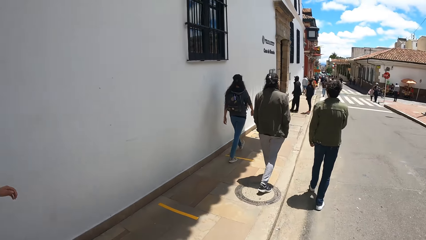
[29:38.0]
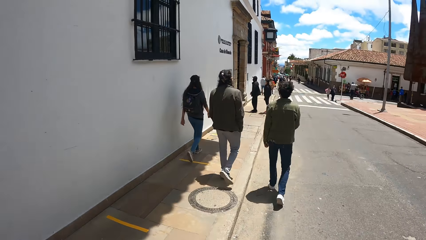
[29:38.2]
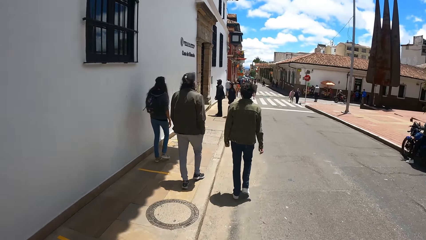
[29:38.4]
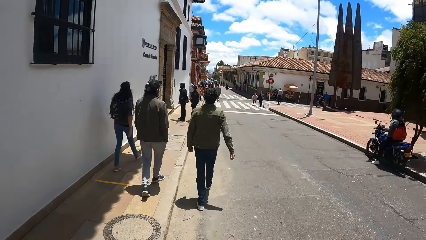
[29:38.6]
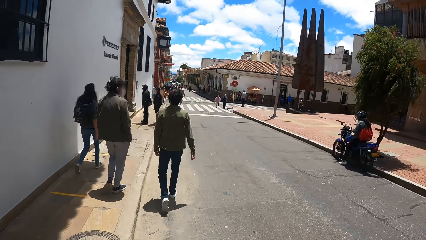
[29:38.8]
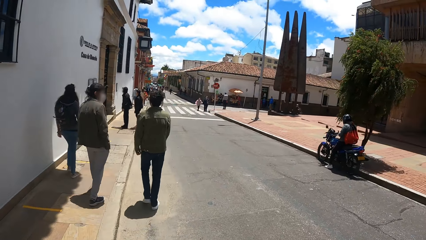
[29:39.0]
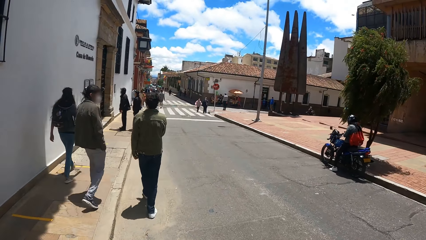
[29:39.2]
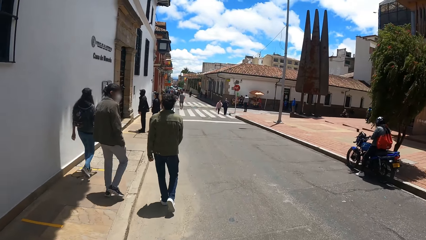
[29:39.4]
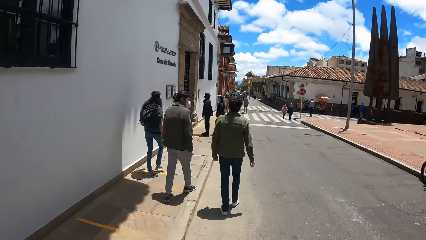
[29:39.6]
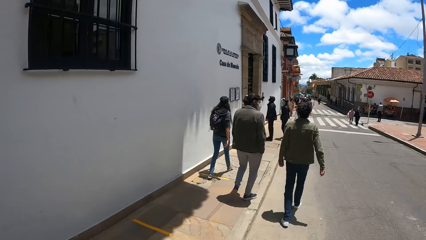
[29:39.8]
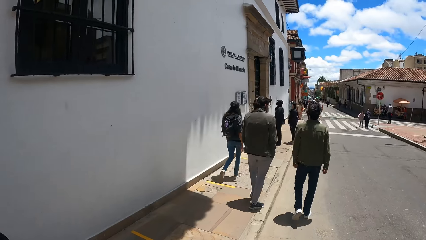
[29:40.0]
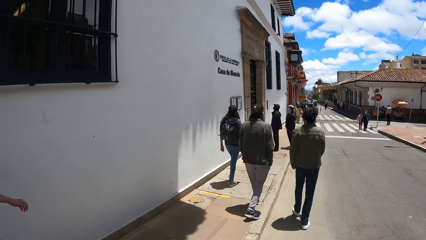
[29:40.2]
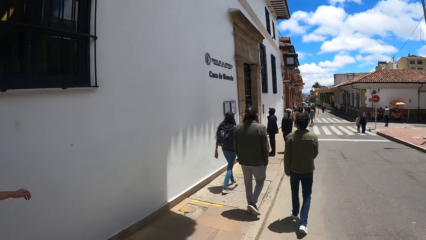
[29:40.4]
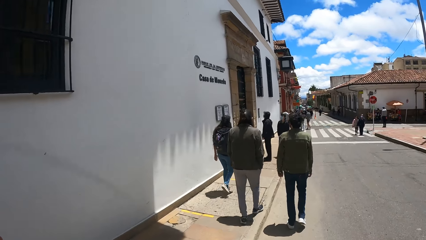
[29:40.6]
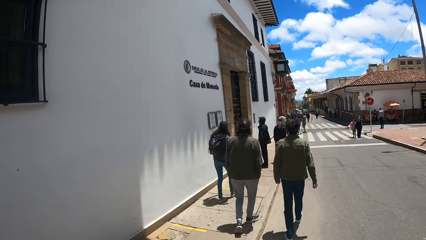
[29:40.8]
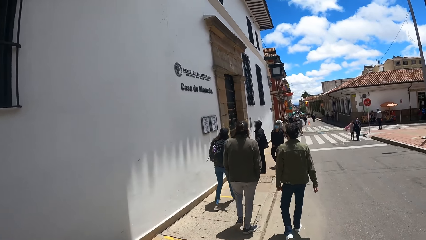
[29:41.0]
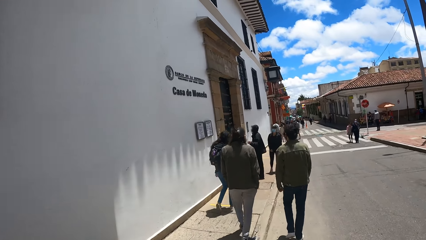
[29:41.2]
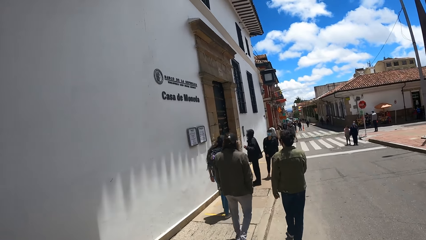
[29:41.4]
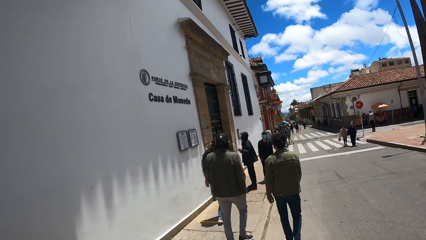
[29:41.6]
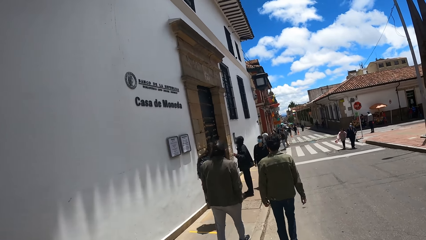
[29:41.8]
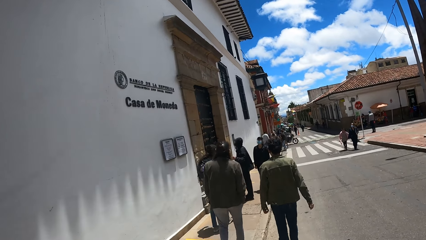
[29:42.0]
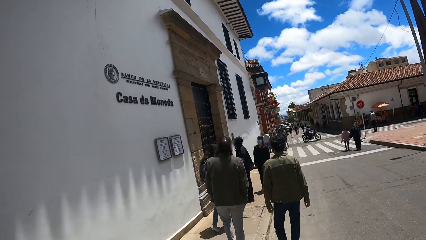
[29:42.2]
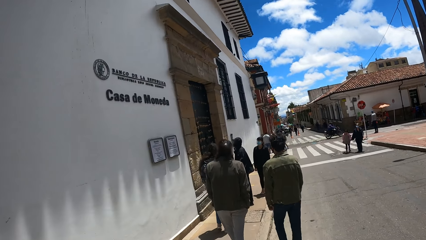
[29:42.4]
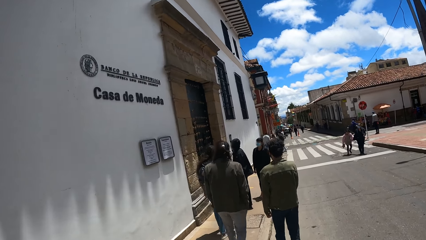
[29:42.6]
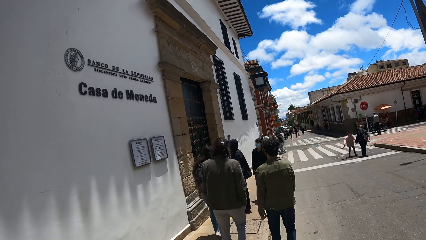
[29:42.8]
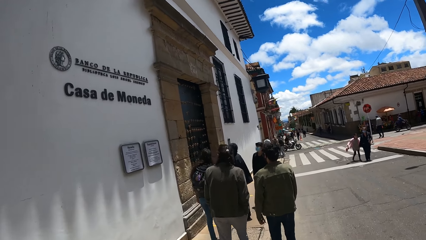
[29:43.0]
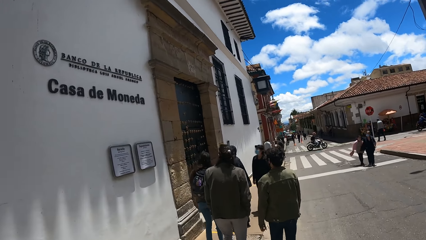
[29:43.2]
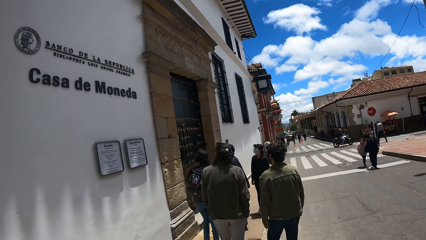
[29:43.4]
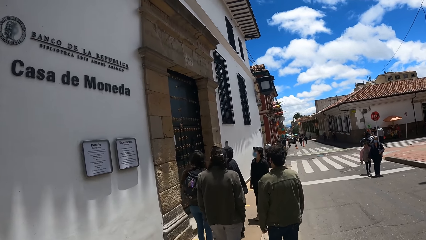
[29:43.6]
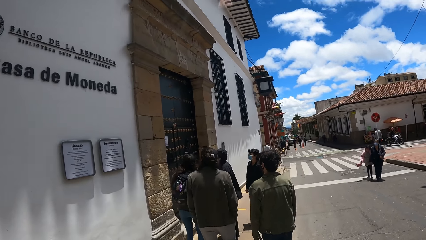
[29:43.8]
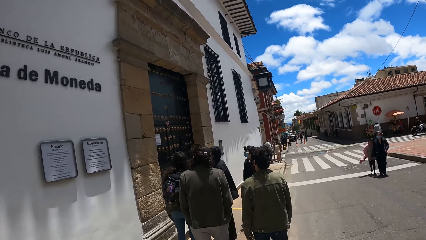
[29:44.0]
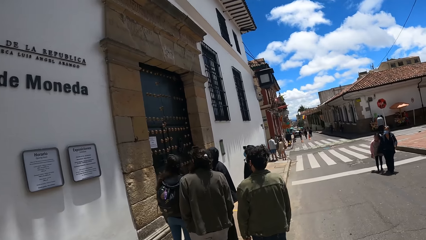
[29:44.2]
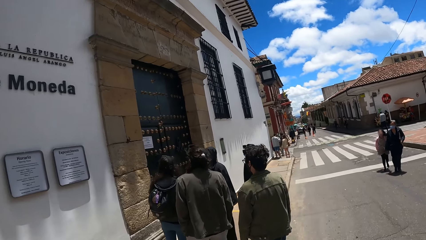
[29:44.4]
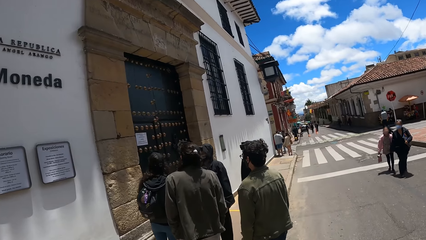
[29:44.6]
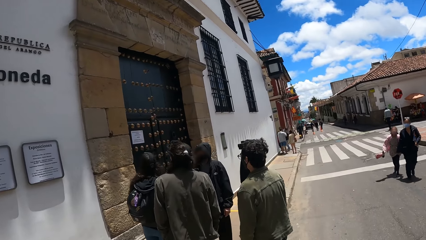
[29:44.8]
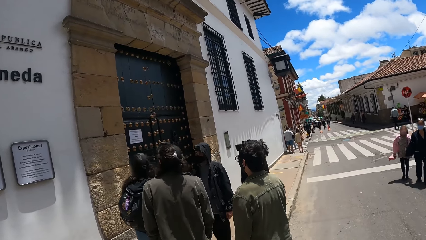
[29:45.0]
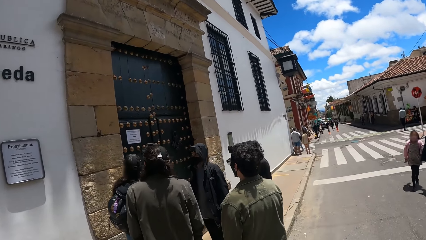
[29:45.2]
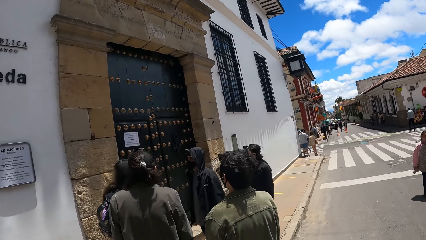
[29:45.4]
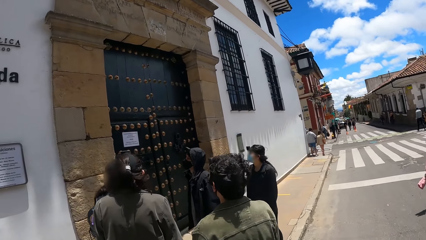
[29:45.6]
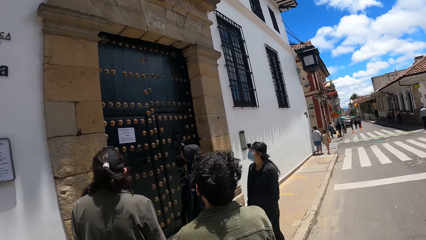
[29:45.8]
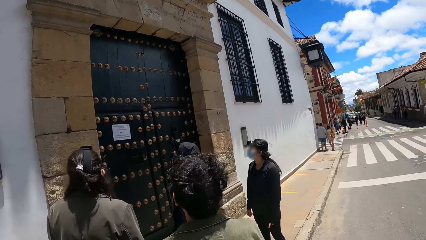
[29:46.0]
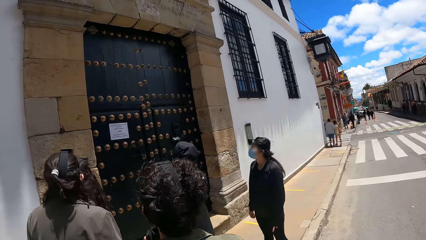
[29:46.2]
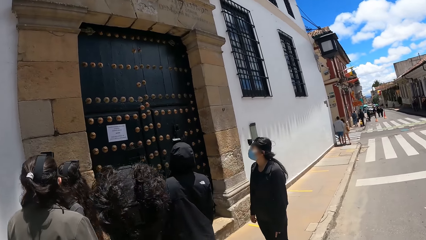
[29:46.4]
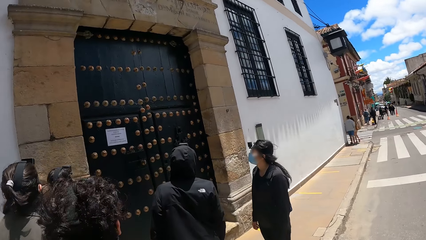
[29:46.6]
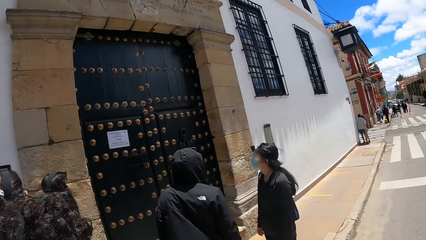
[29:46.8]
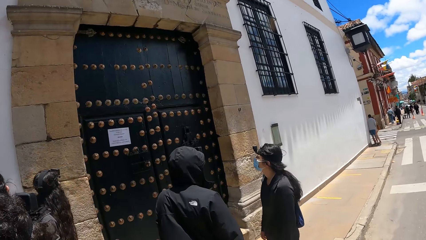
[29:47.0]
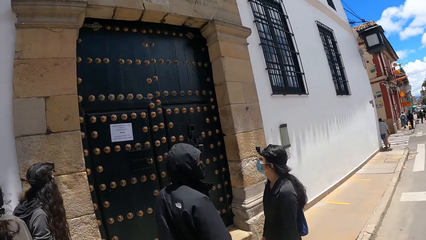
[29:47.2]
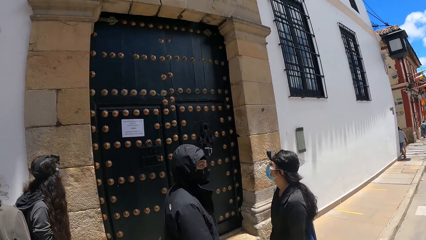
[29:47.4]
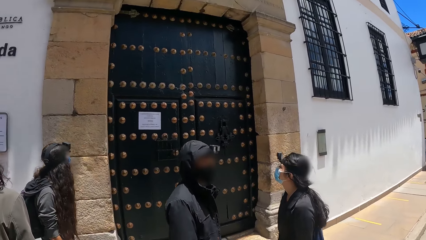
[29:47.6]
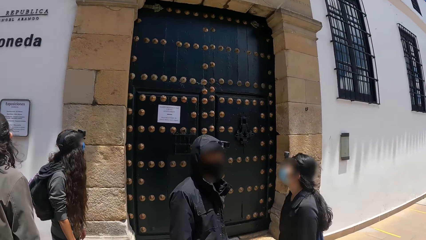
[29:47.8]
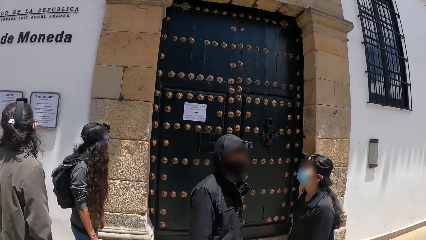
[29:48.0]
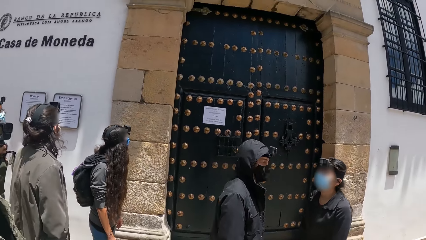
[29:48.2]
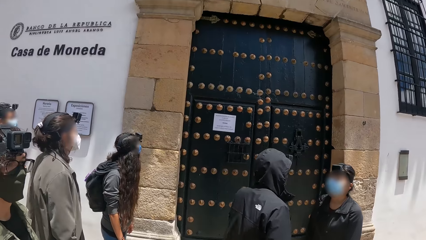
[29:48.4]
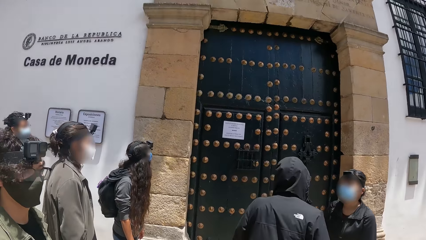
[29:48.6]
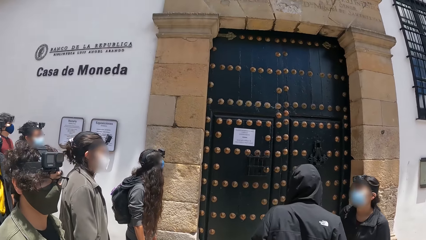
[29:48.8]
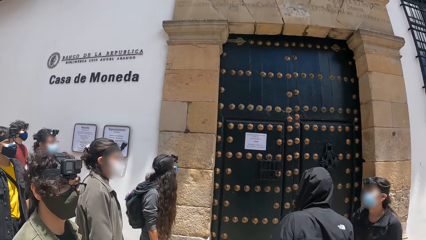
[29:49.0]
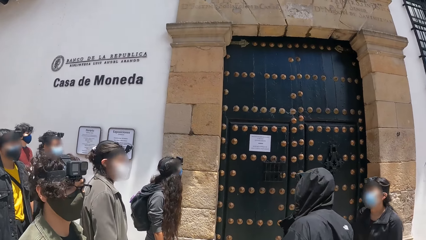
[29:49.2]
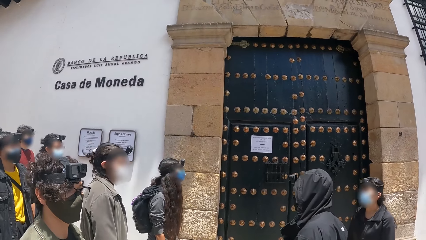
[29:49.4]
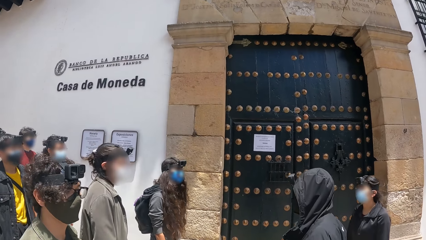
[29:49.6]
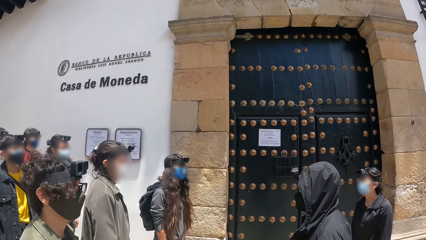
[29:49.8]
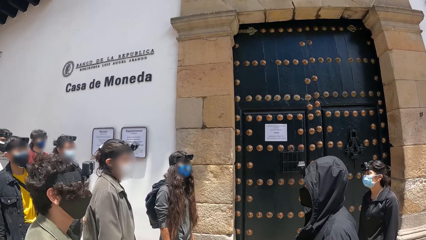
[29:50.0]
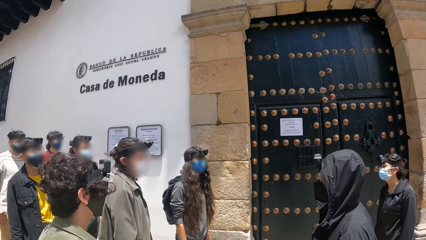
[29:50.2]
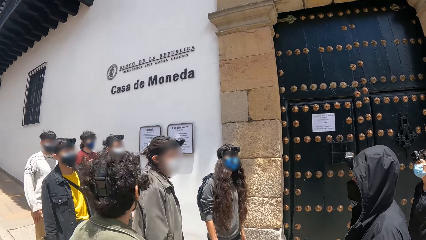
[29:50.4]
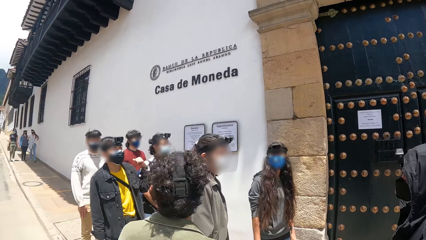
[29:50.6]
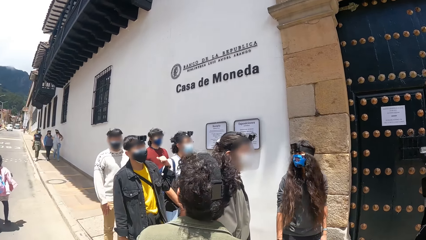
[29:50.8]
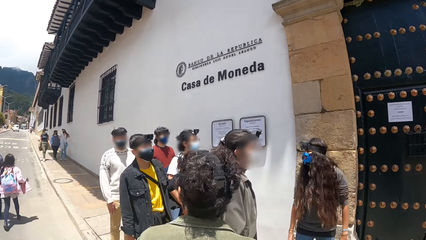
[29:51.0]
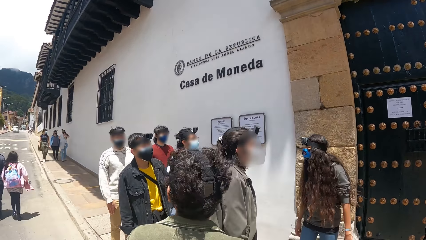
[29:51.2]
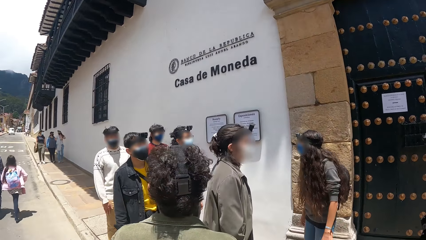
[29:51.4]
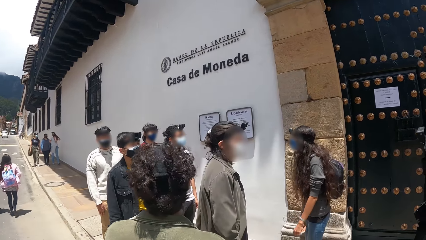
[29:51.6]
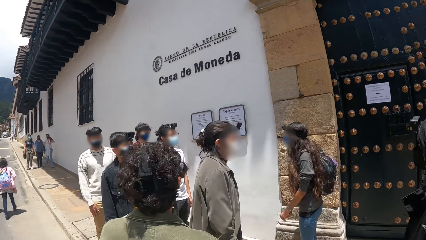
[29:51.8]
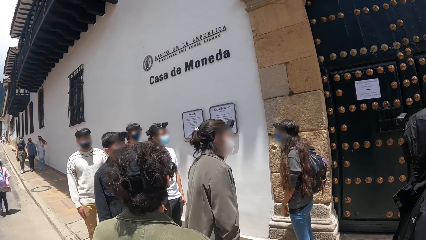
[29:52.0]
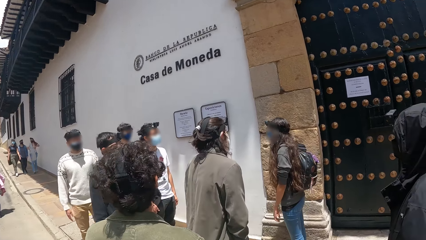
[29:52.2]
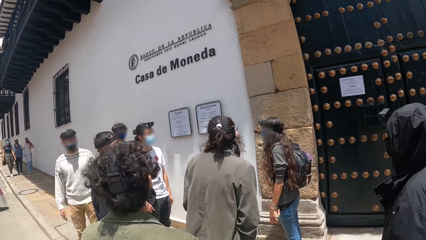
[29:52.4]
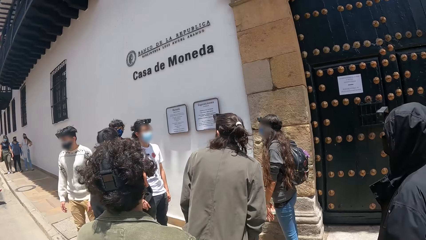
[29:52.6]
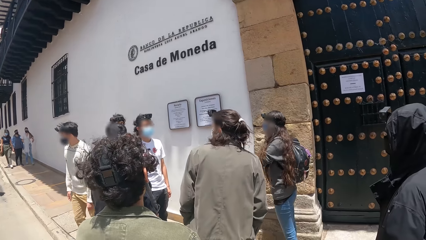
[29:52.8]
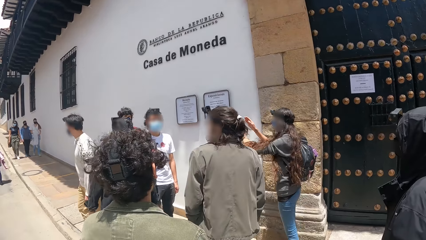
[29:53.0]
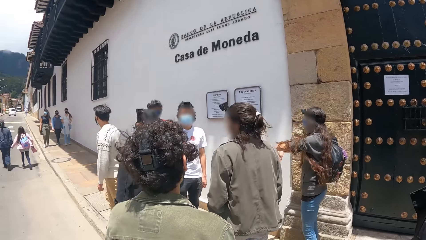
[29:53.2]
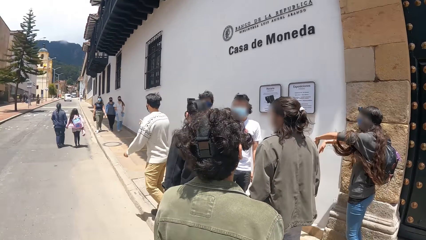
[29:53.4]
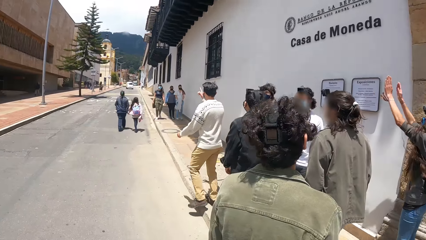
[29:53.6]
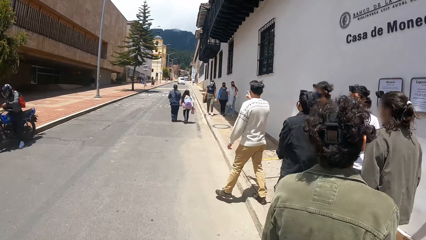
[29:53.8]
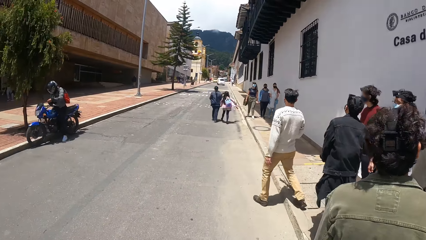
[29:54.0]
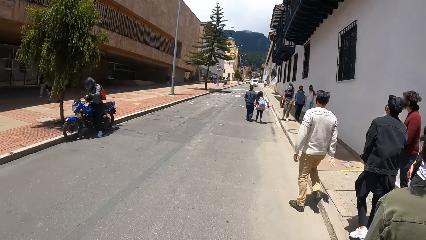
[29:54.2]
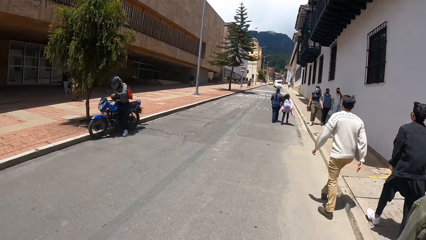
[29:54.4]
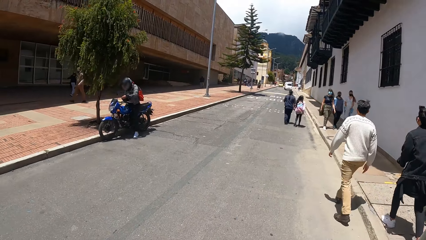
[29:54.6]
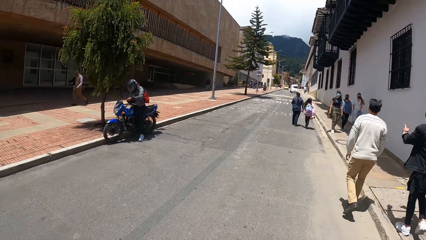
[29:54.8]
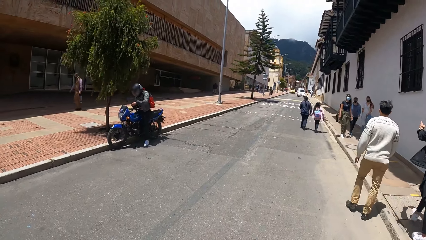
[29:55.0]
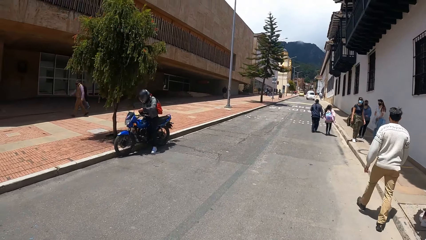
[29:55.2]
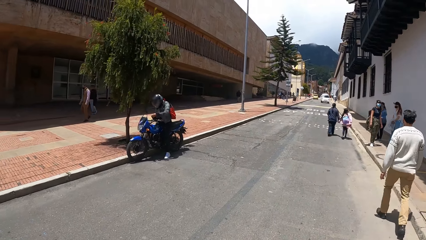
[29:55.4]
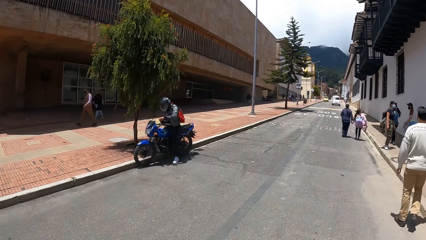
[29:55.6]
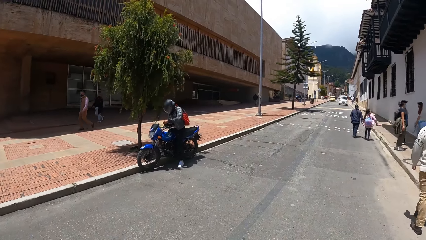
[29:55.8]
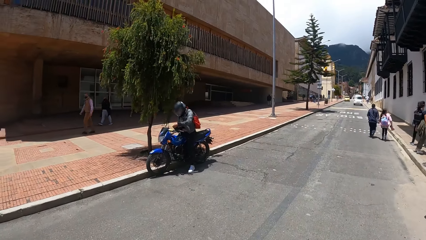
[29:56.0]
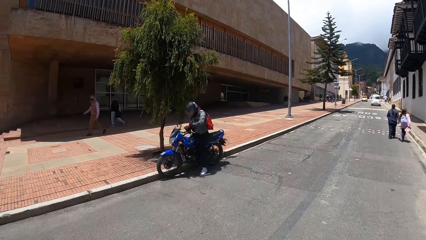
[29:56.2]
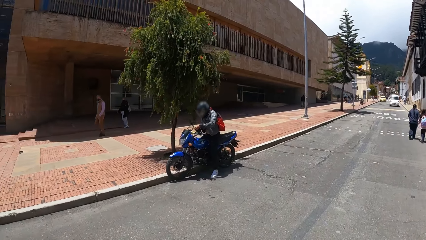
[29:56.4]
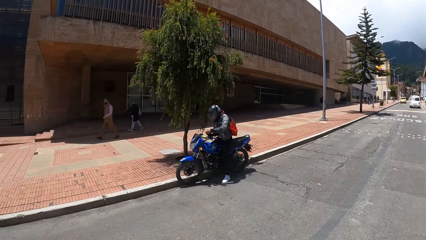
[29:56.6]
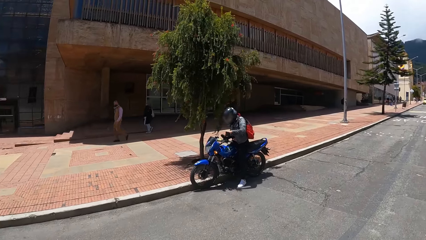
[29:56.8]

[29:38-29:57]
The camera wearer walks on the road. They stare at the building door. They look around. They walk on the road or sidewalk.
